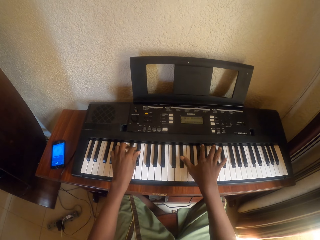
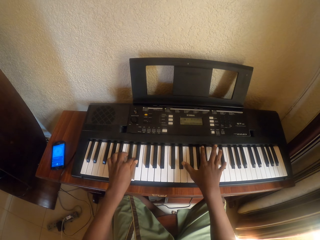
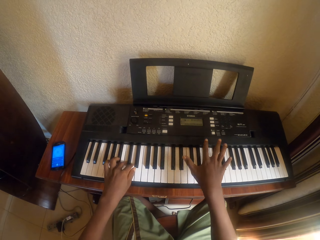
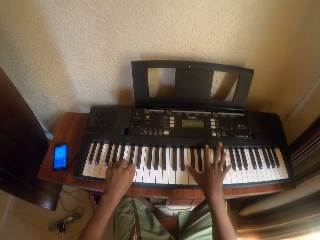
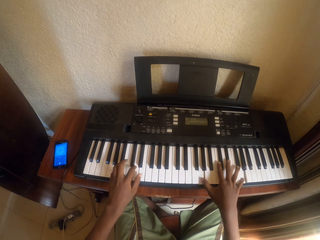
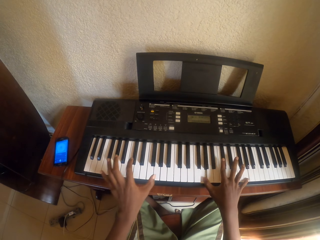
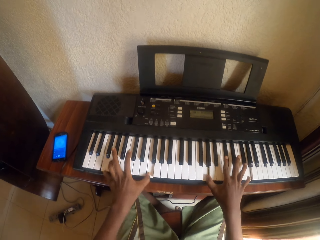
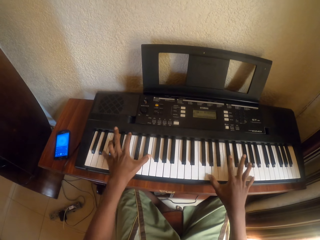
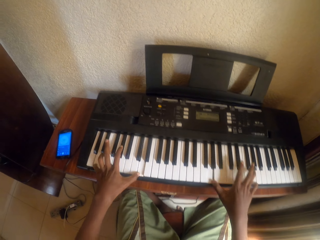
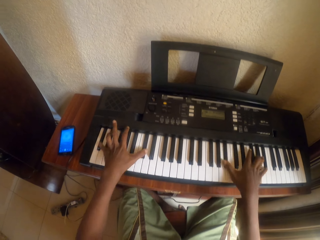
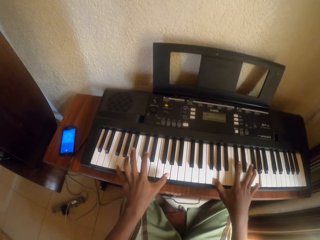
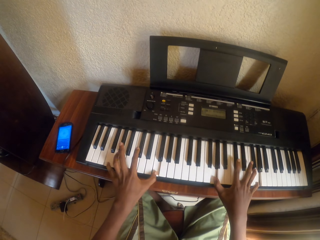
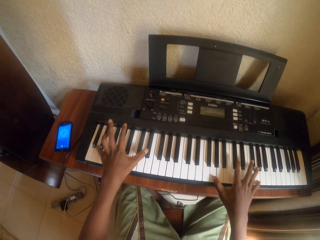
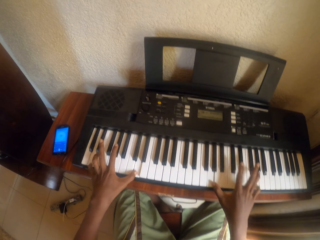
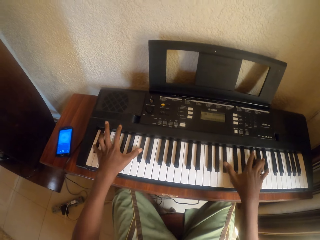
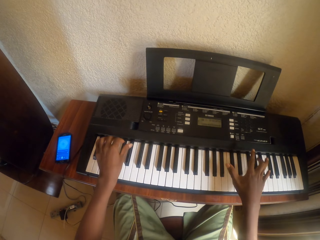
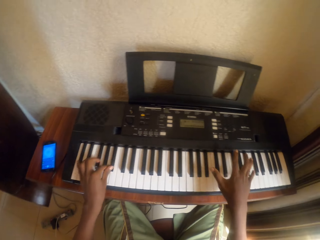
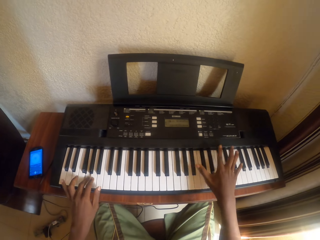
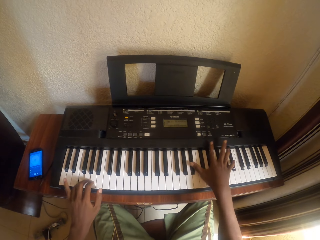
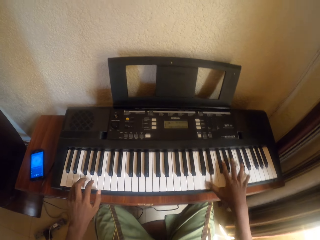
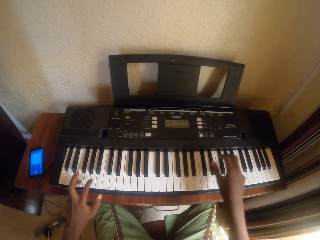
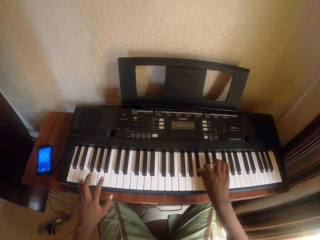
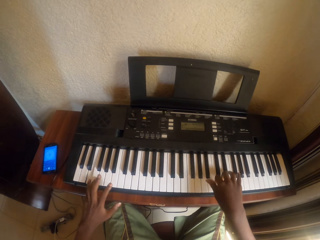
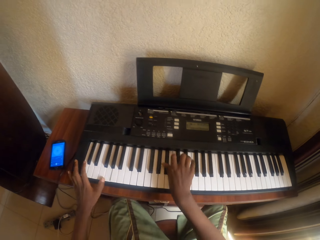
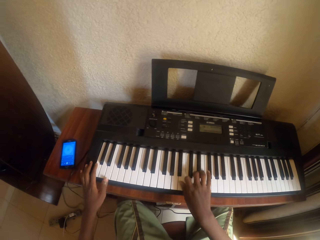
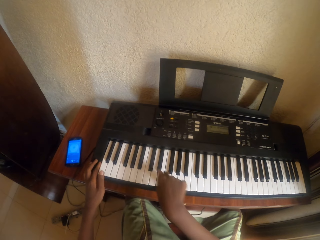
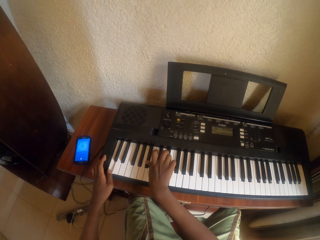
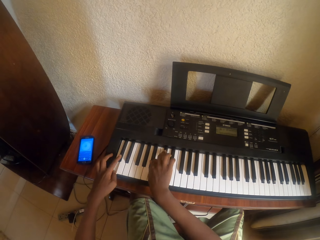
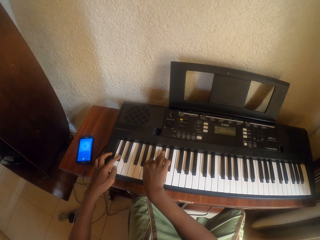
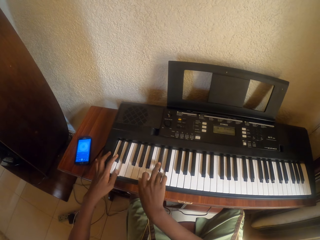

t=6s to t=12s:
The camera wearer plays the piano keyboard with both hands.

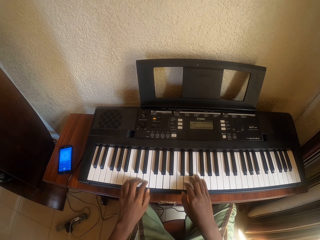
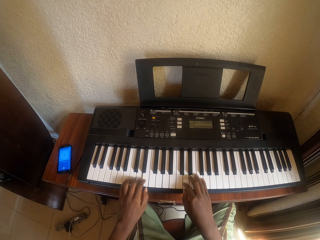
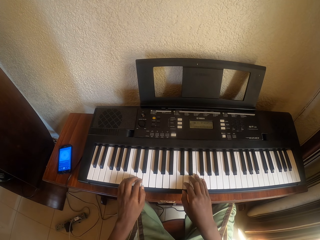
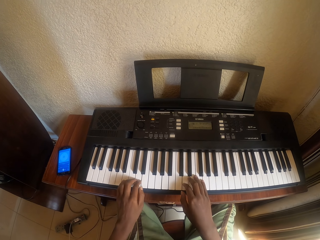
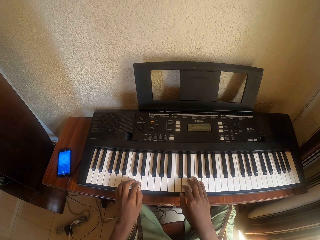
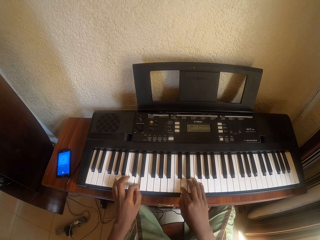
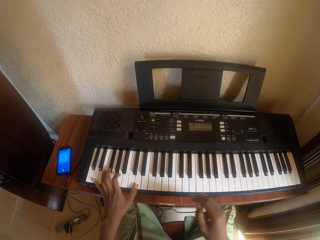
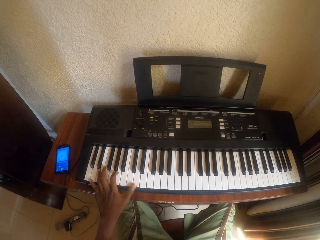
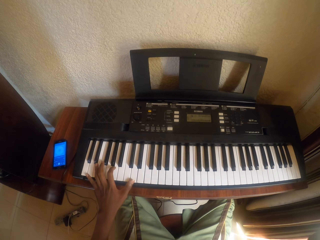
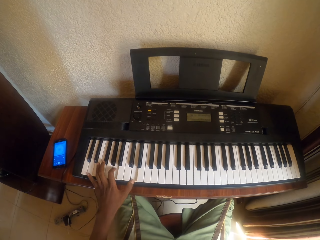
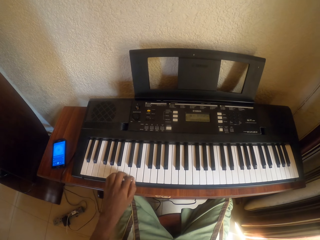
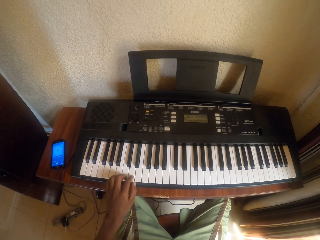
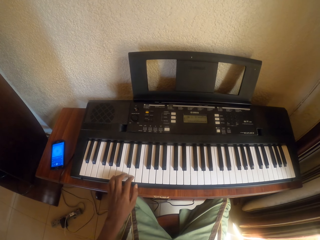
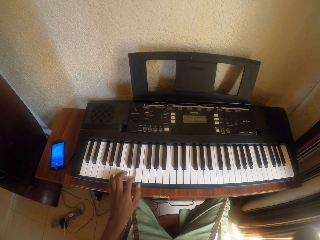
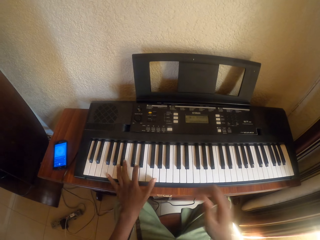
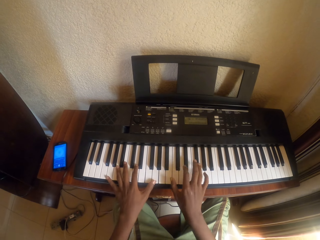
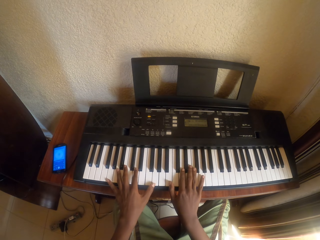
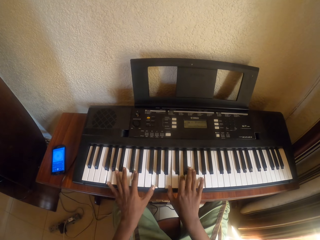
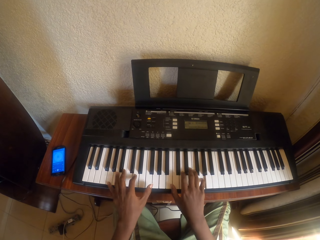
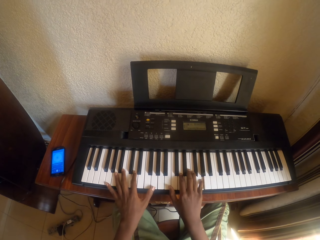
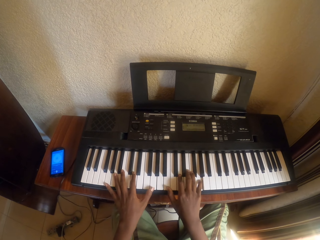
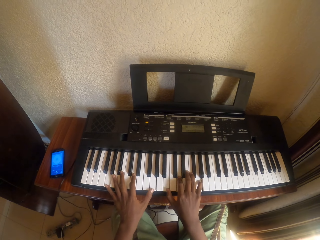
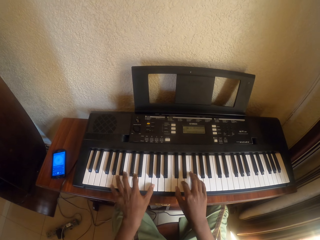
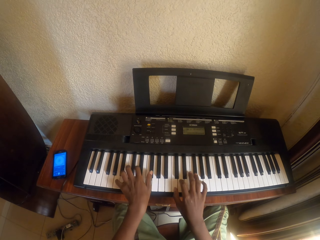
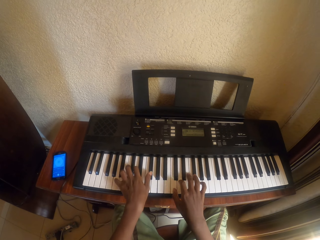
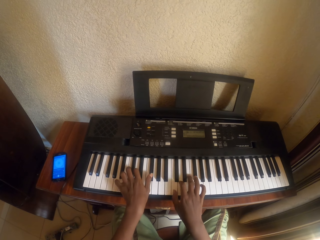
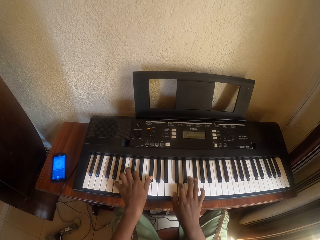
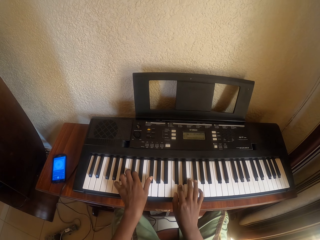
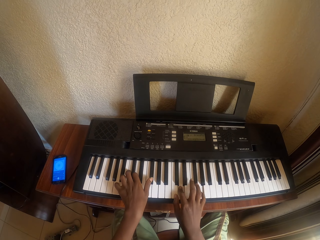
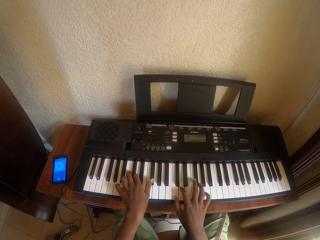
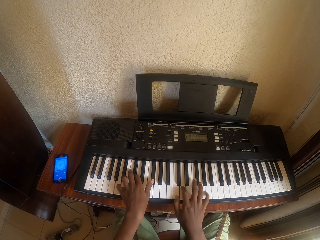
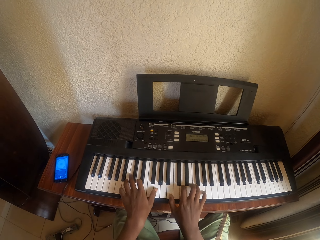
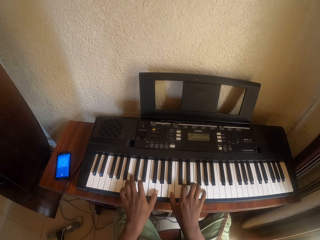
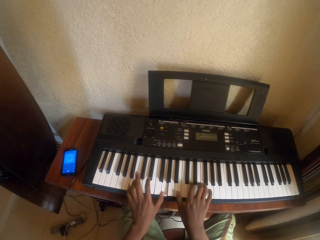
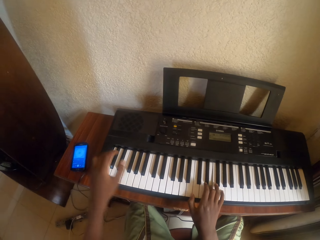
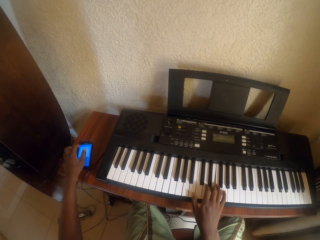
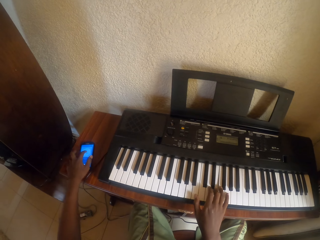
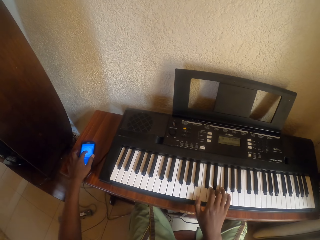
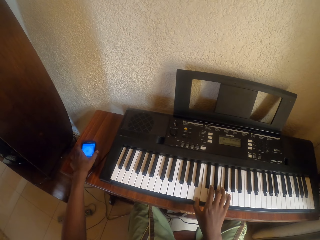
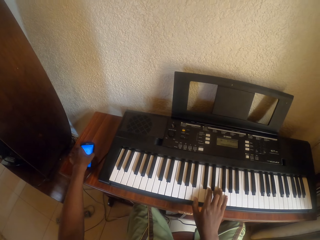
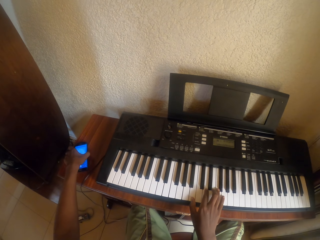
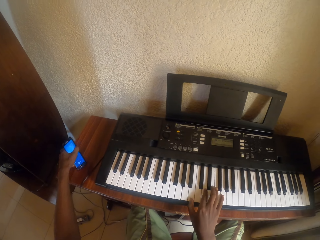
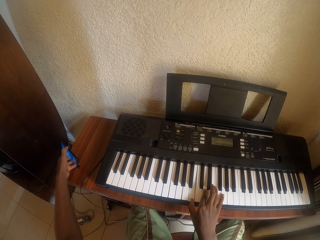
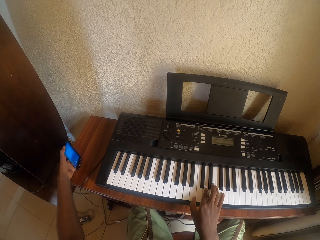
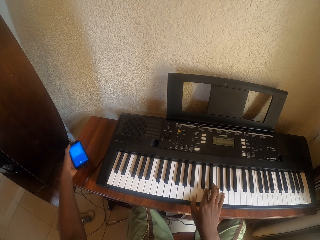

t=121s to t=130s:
The camera wearer removes his hand from the piano keyboard. He plays the piano keyboard with both hands. He scrolls the phone with his left hand. He picks the phone from the table.

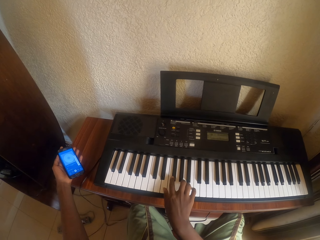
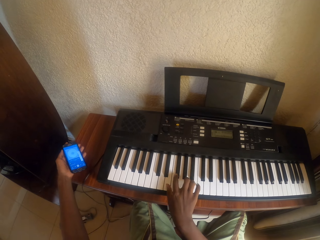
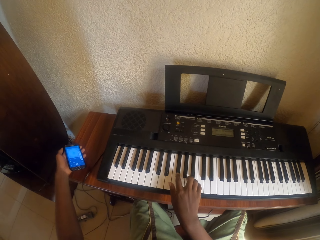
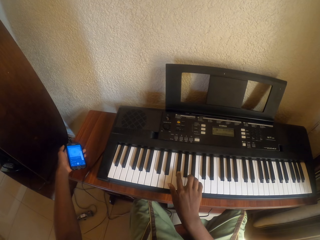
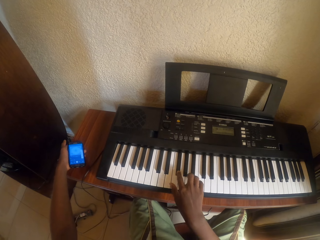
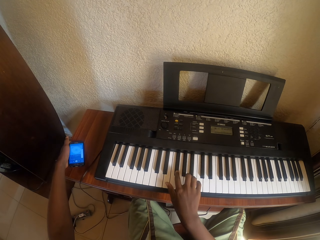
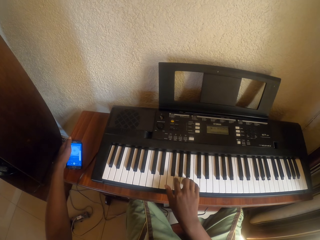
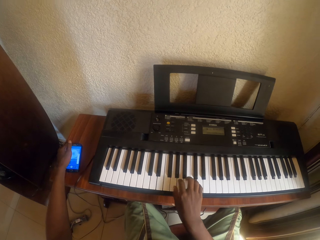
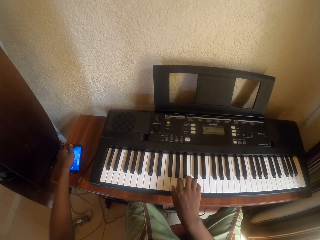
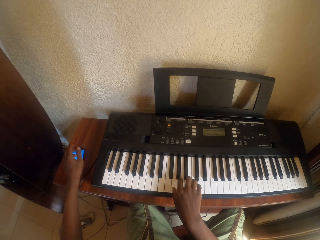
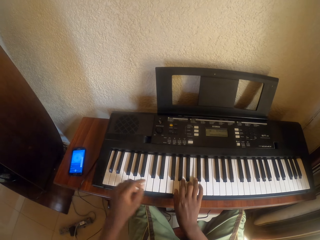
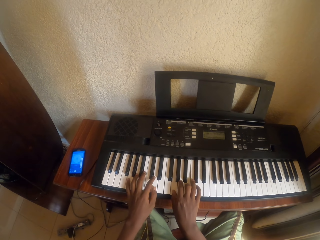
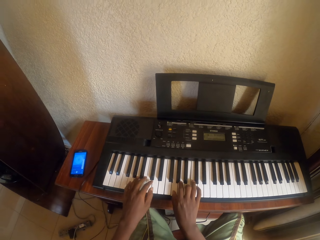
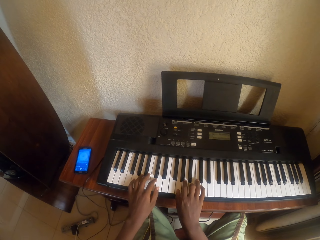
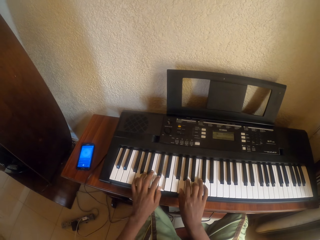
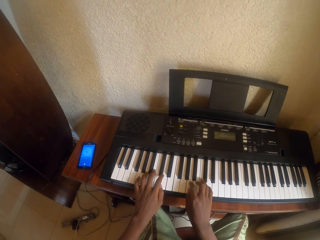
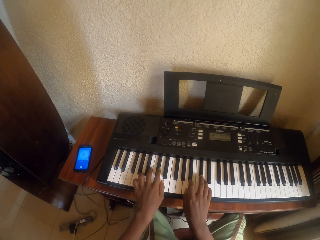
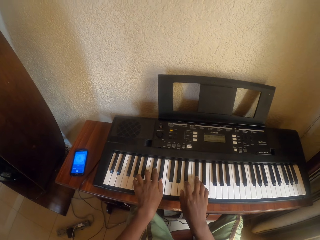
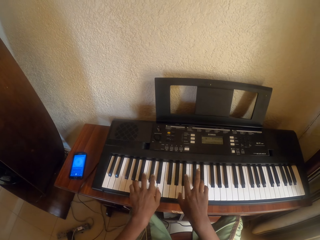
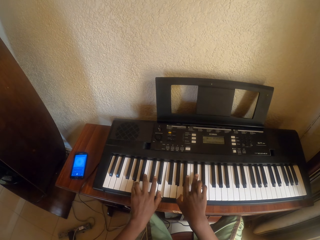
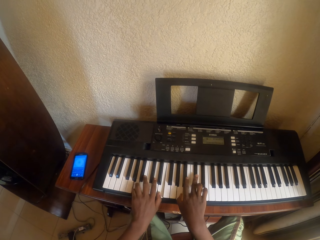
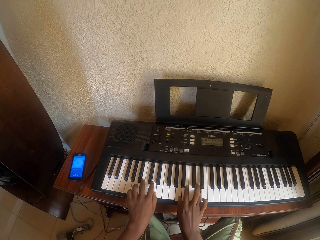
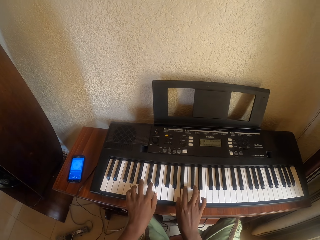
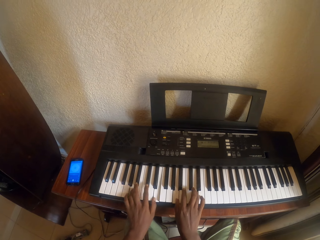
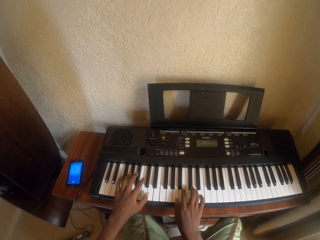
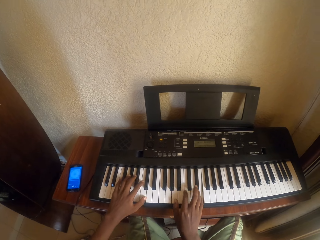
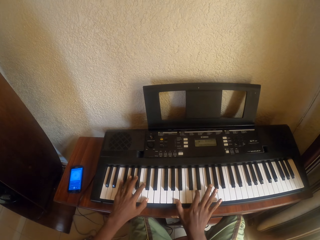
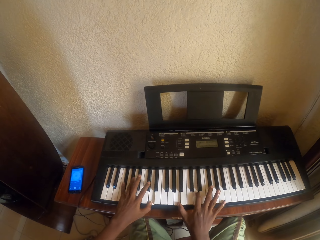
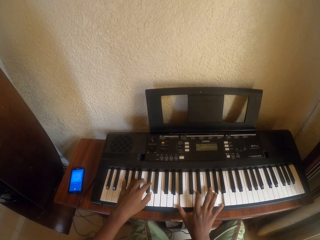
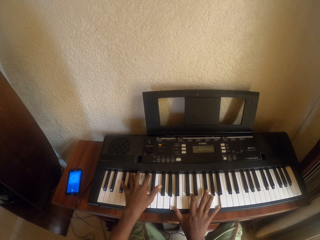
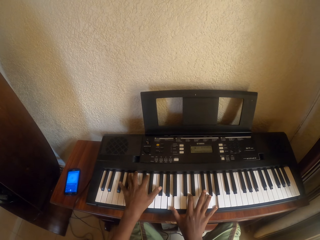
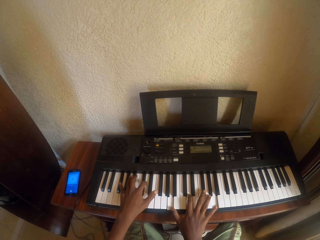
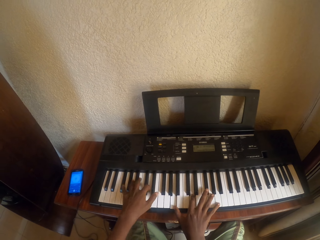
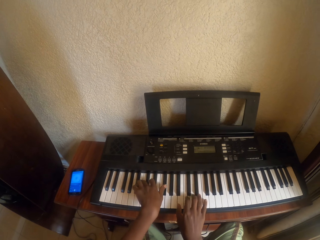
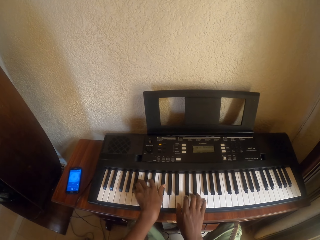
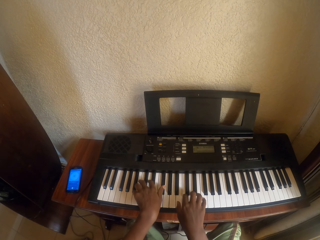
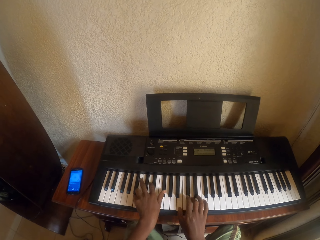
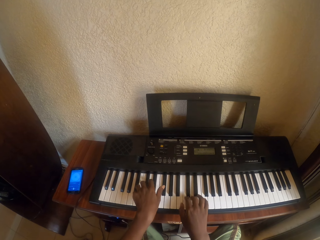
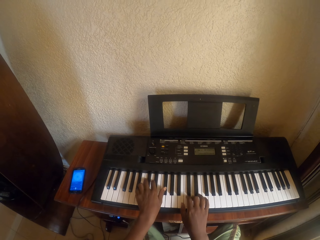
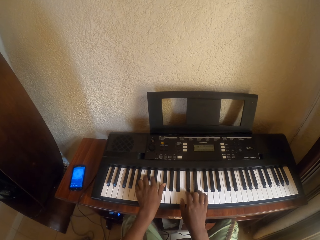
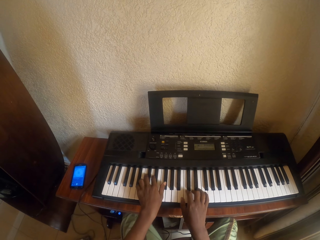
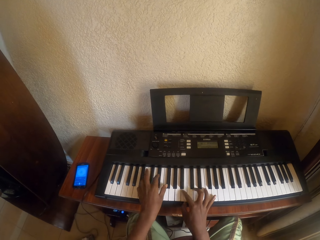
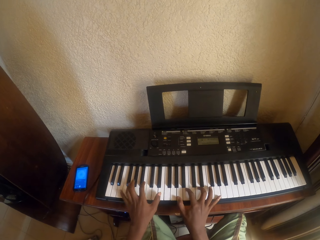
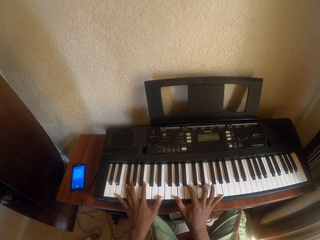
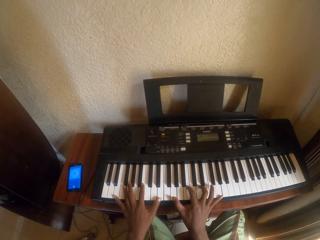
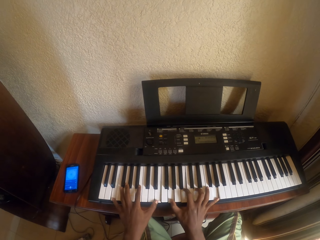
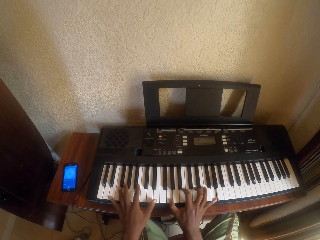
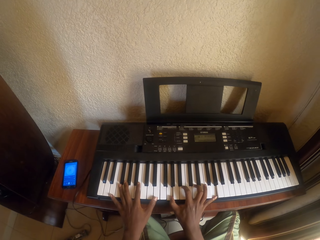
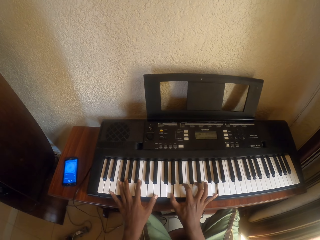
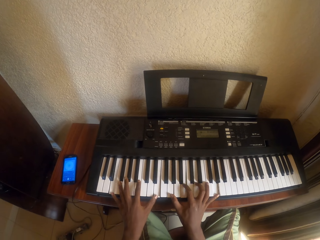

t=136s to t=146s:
The camera wearer puts the phone on the table. They play the piano keyboard with both hands.
